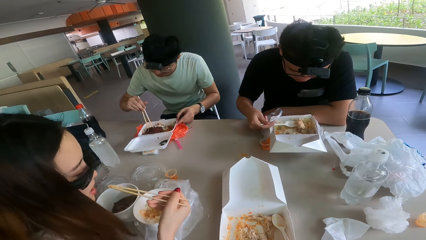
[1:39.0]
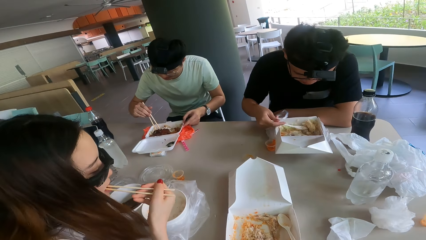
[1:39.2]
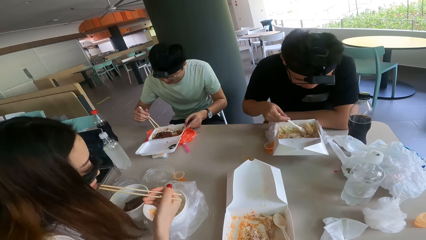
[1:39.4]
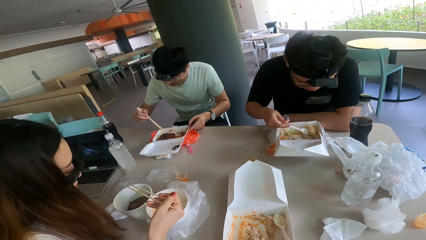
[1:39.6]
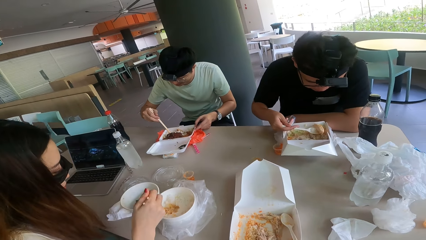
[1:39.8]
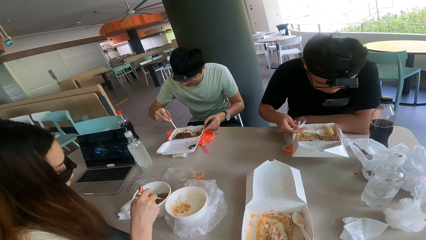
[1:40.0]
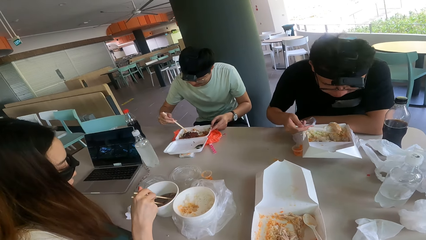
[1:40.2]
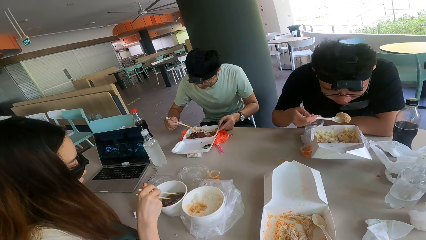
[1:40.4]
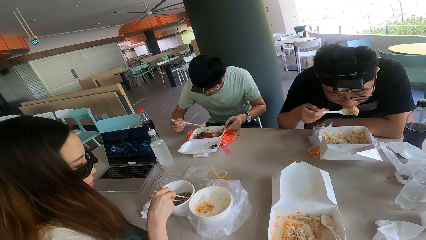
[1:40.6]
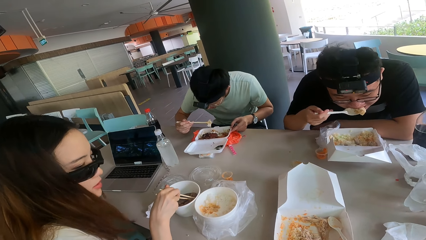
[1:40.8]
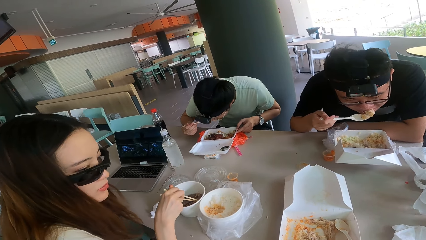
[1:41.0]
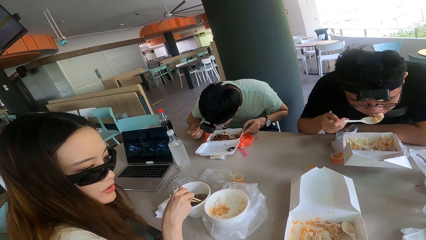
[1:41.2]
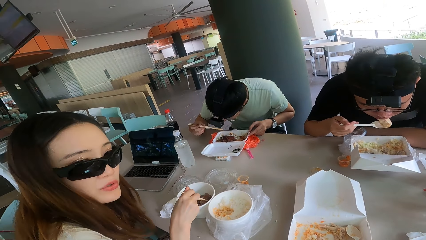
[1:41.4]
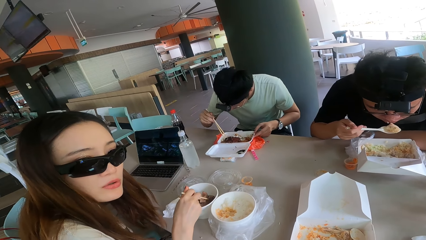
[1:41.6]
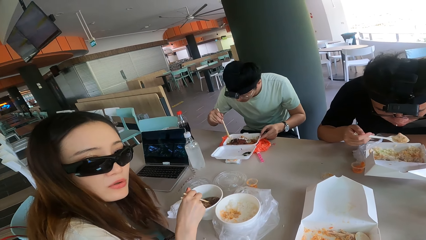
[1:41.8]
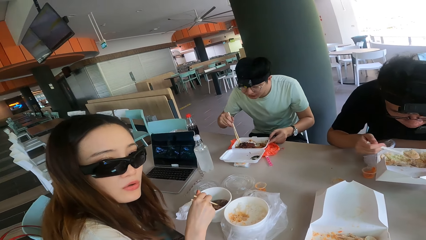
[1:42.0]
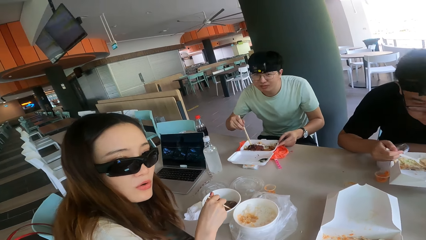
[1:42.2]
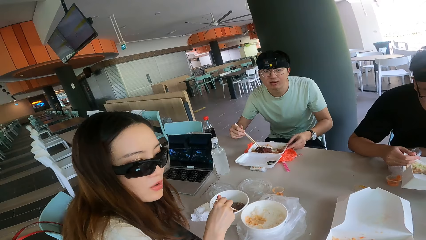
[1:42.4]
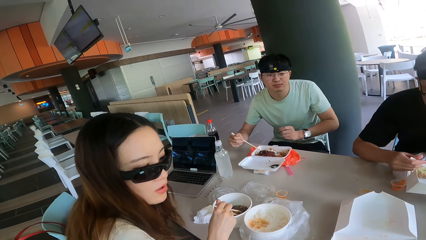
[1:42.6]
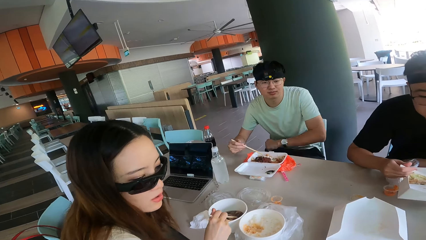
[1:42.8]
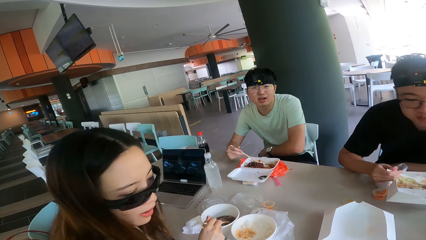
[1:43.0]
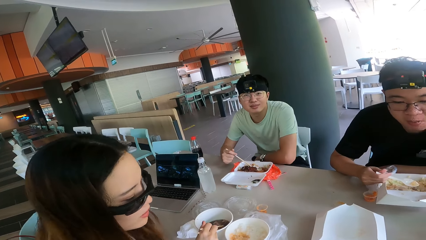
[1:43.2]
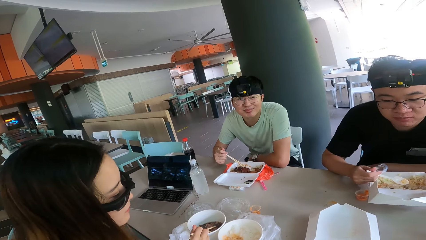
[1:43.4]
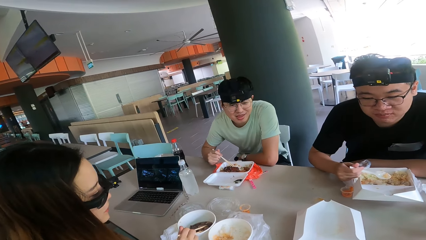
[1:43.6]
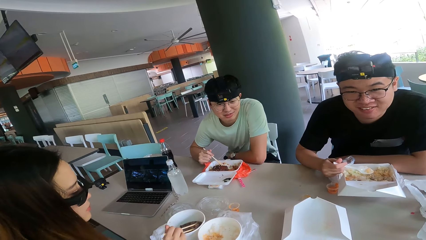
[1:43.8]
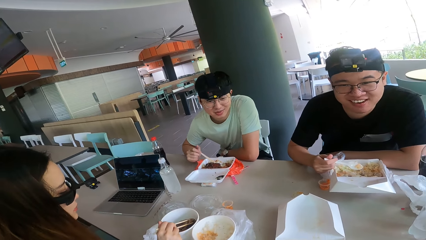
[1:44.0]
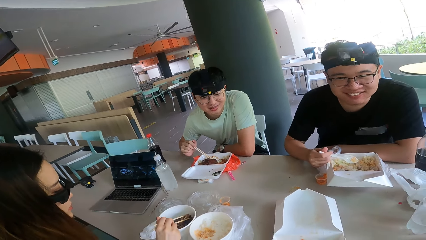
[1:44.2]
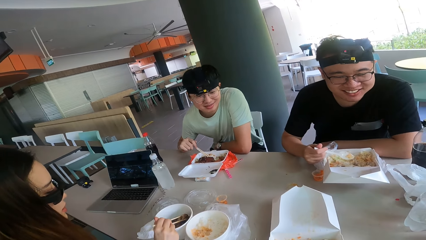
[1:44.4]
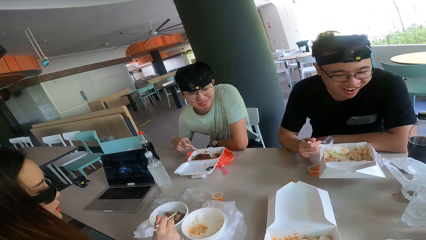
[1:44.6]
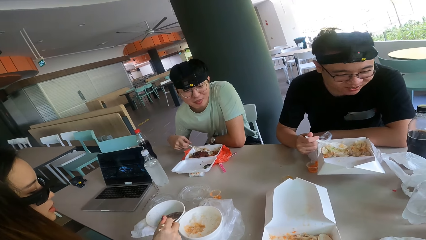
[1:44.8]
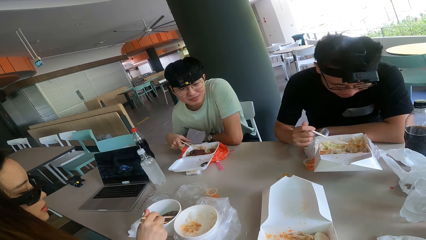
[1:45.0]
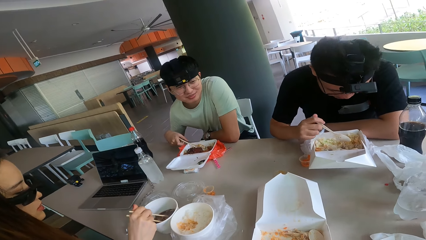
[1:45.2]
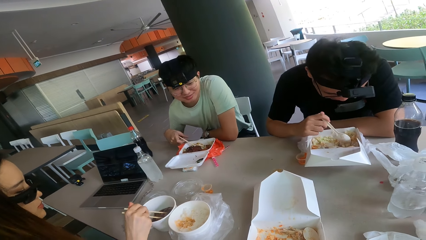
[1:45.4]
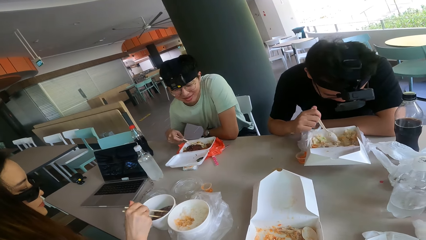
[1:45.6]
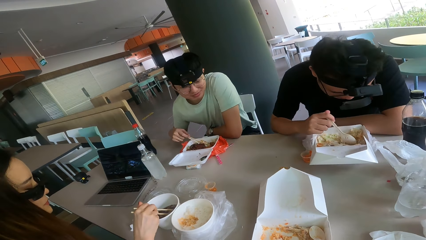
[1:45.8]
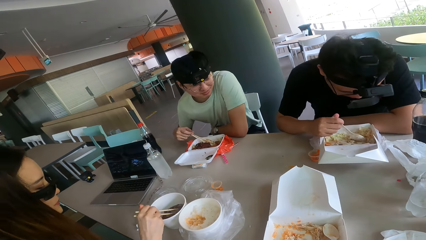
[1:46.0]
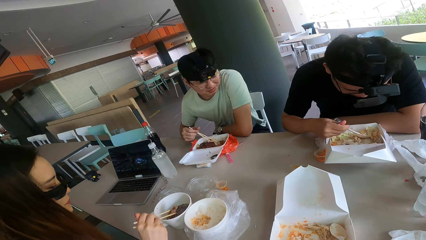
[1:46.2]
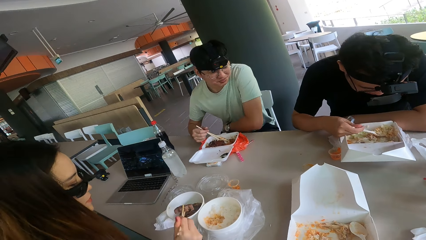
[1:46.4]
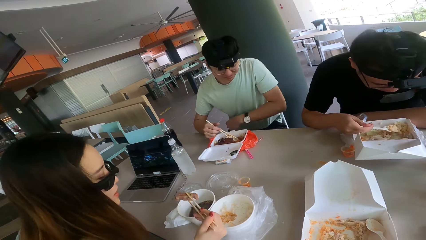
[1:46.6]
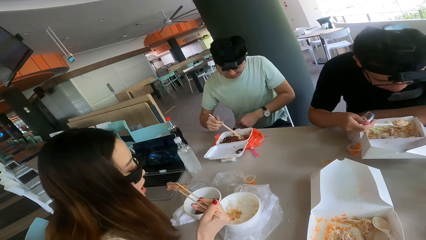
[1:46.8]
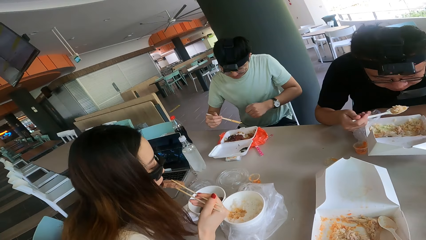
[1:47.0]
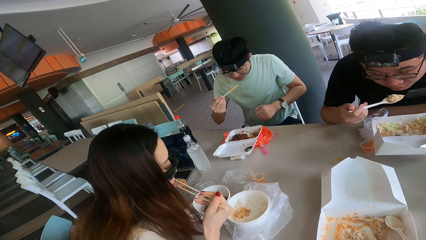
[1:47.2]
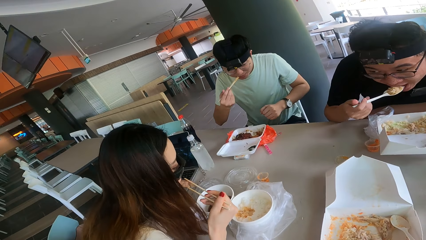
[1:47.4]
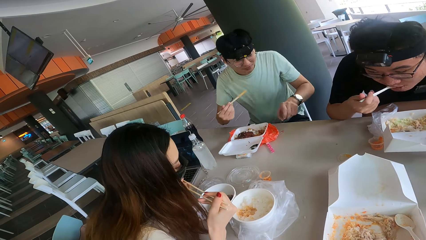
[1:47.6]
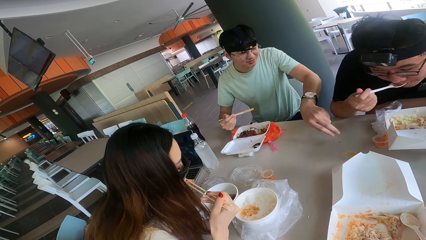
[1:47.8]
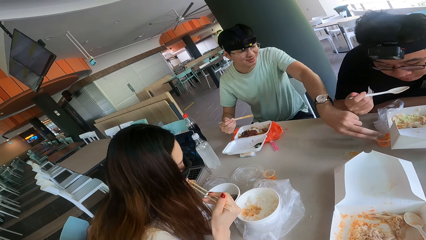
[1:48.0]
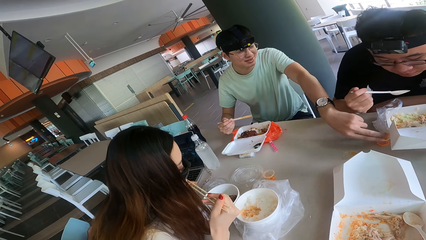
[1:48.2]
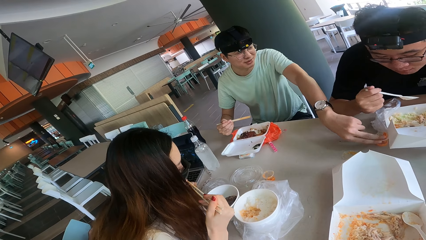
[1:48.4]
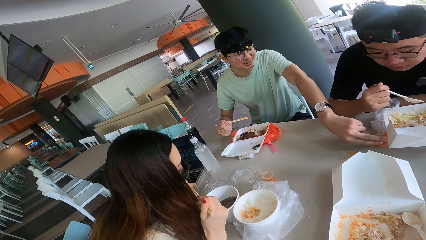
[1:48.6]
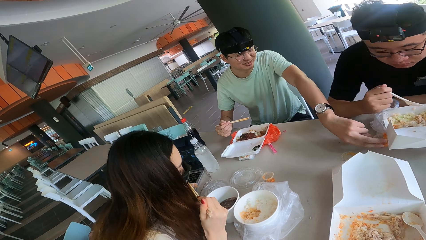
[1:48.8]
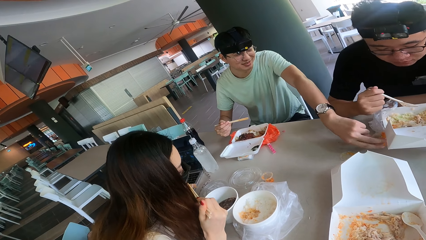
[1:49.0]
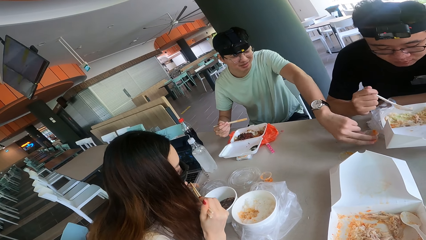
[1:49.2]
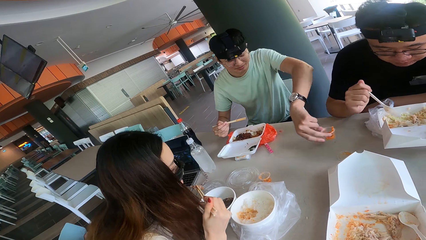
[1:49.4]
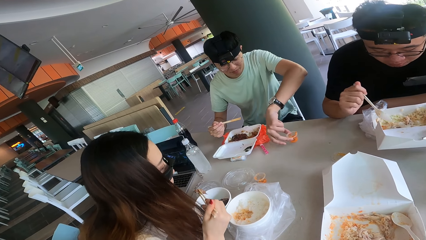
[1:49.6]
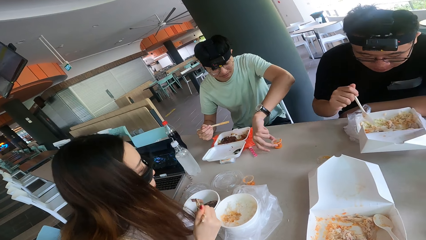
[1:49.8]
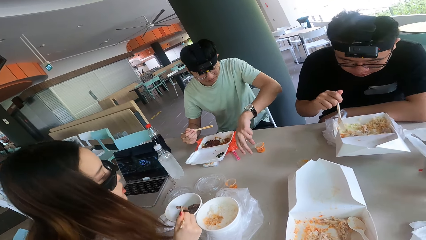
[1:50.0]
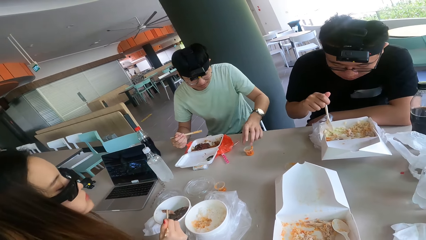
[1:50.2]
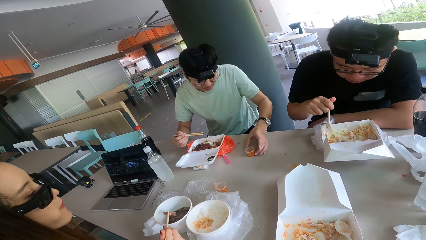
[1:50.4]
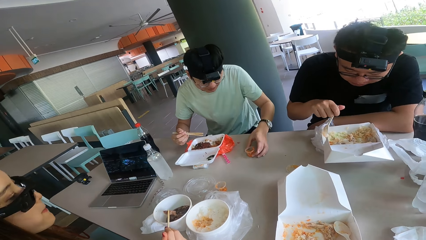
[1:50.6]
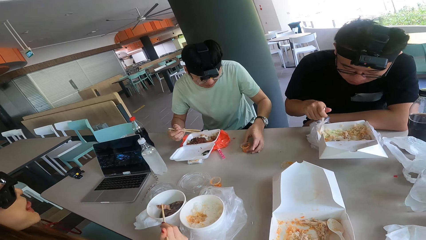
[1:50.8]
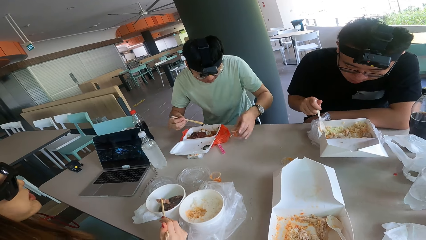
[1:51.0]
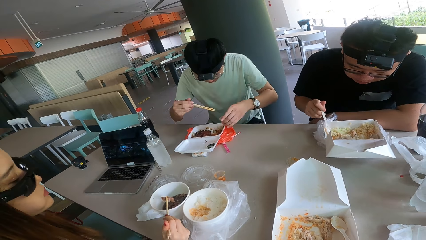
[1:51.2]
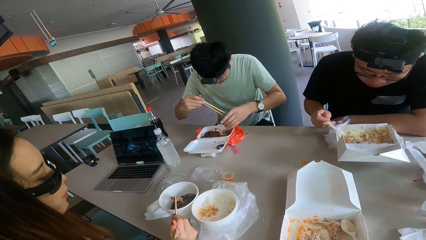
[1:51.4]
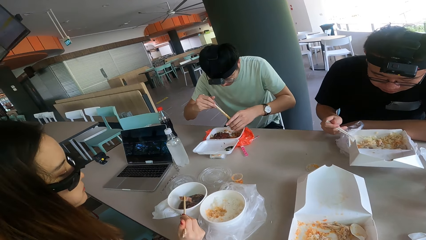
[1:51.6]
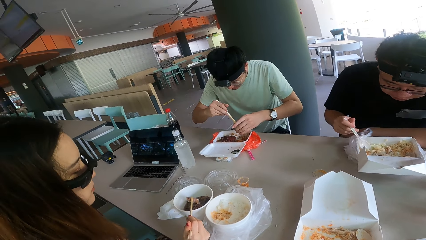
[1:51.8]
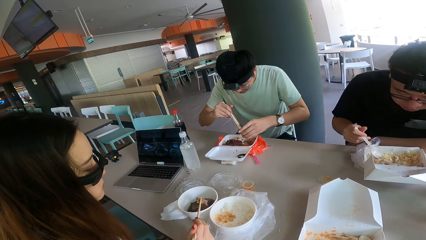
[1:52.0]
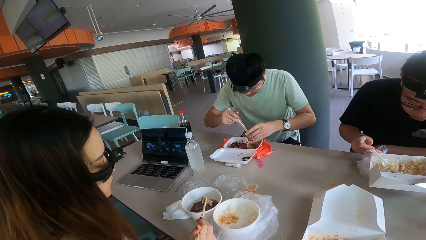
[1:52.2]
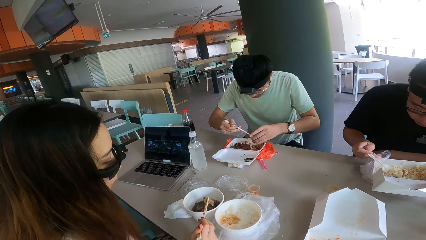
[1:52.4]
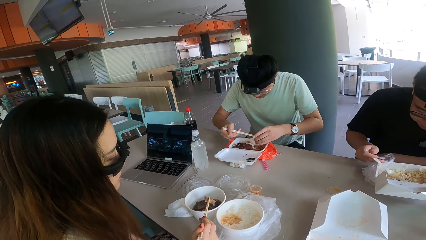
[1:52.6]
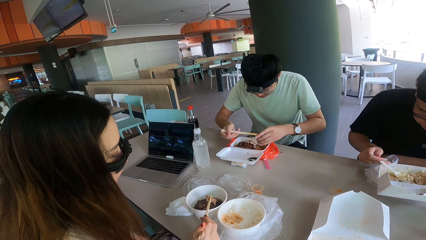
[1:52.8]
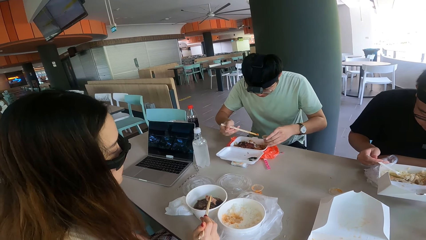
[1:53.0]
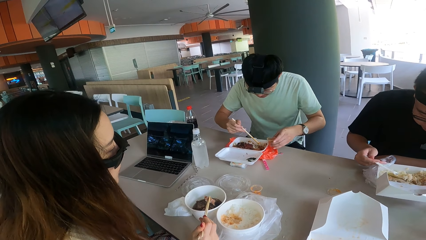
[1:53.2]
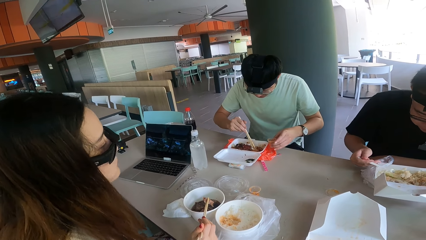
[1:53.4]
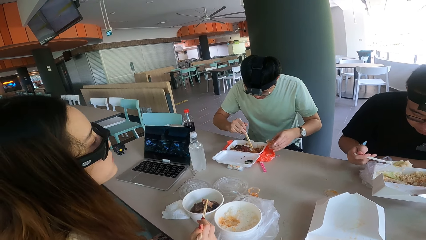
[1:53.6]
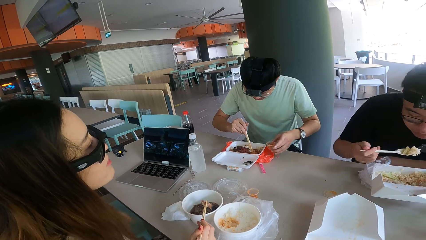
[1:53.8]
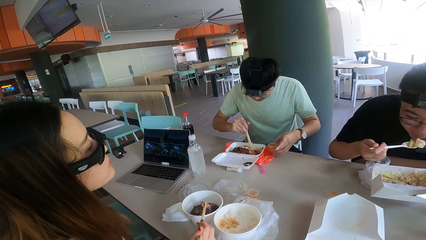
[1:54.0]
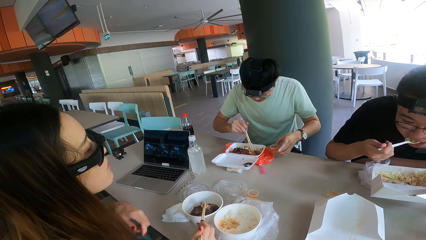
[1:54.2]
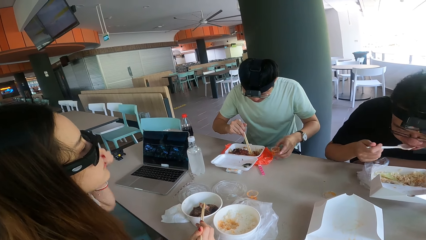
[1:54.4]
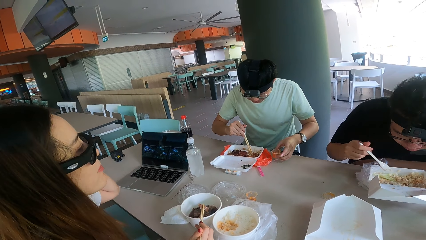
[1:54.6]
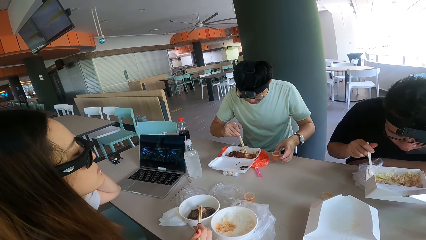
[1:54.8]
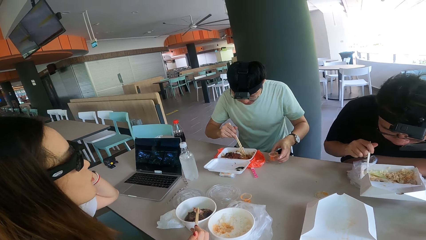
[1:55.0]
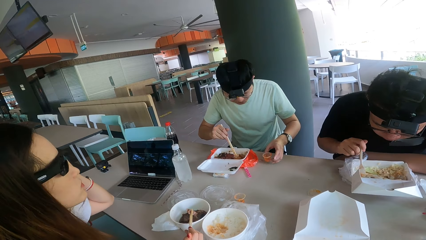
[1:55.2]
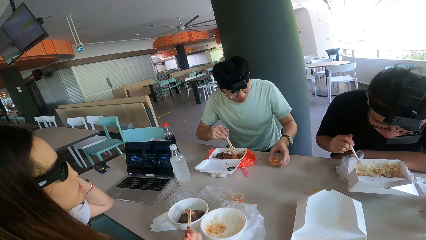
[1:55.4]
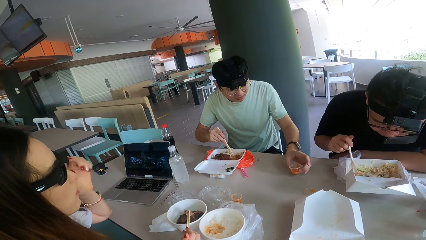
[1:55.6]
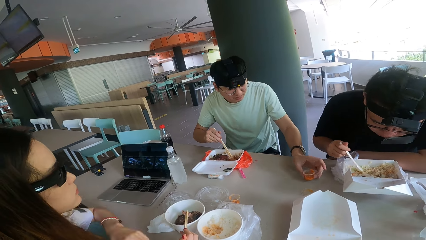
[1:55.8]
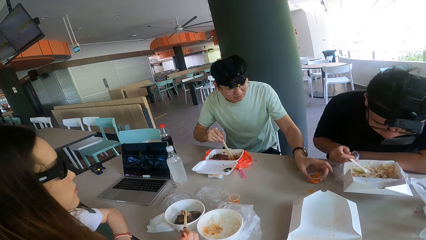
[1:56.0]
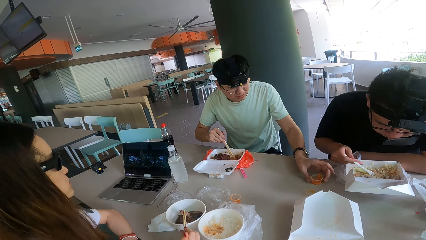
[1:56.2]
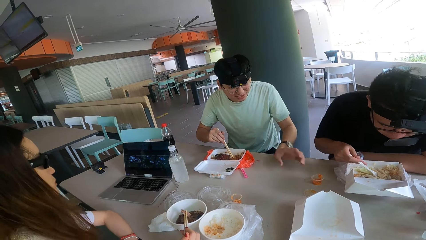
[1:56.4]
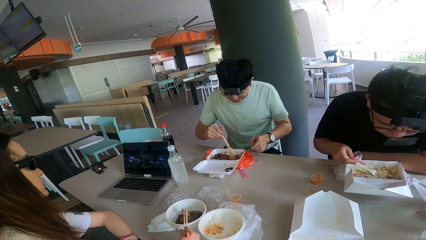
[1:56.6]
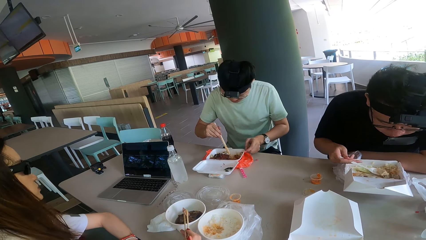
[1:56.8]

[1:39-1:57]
The camera wearer converses. They eat with a chopstick on top of the table. A man converses.
